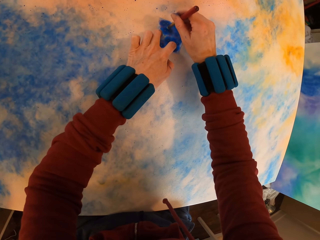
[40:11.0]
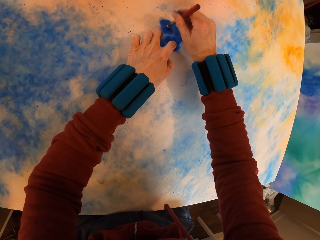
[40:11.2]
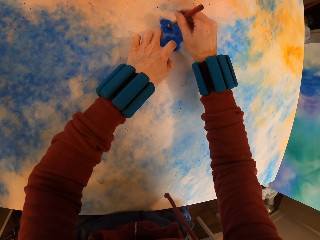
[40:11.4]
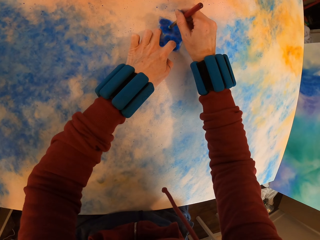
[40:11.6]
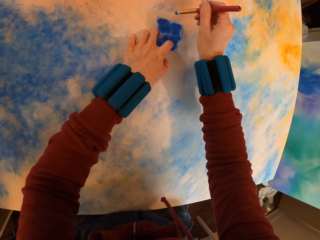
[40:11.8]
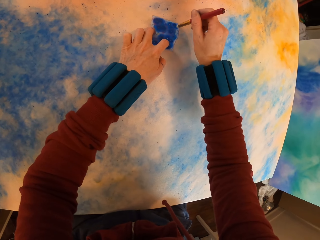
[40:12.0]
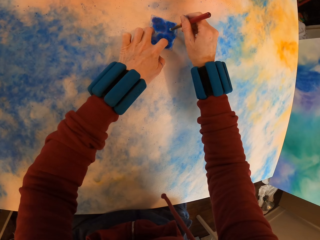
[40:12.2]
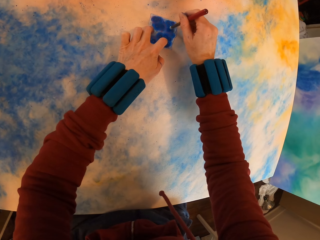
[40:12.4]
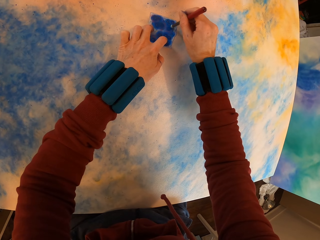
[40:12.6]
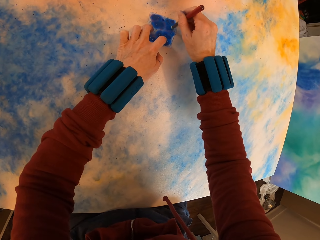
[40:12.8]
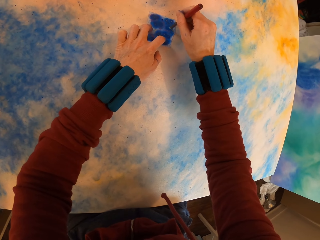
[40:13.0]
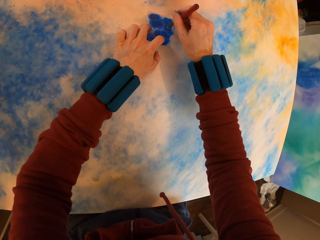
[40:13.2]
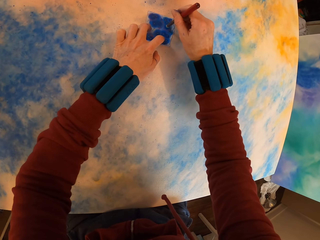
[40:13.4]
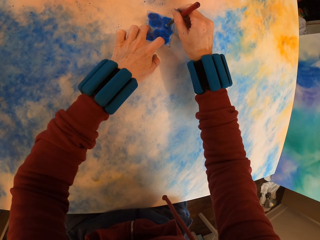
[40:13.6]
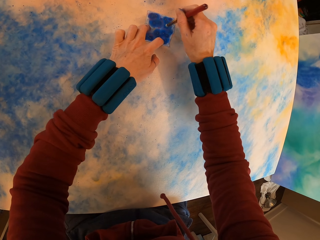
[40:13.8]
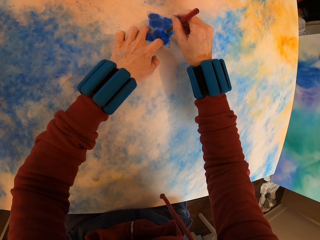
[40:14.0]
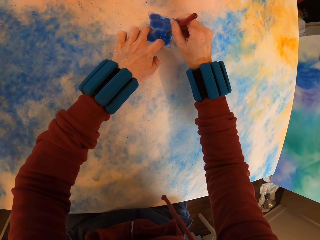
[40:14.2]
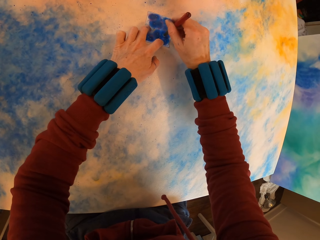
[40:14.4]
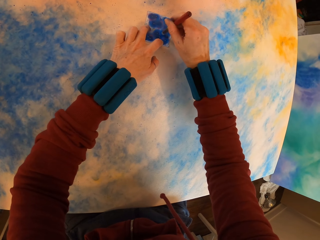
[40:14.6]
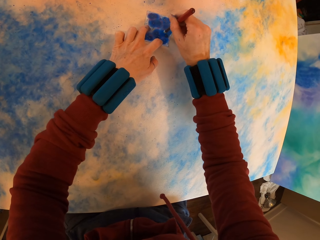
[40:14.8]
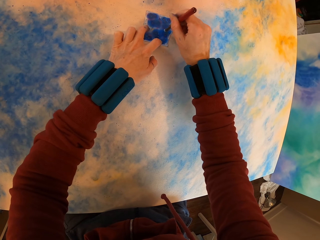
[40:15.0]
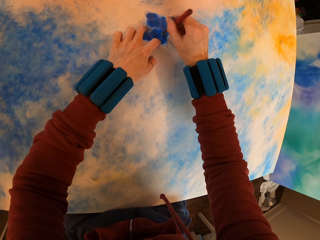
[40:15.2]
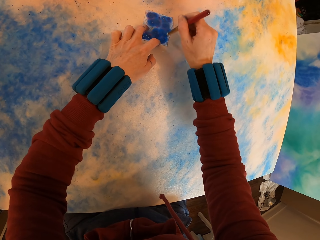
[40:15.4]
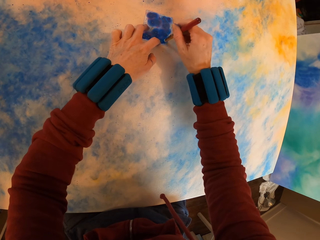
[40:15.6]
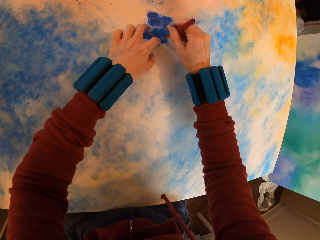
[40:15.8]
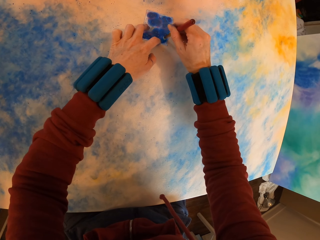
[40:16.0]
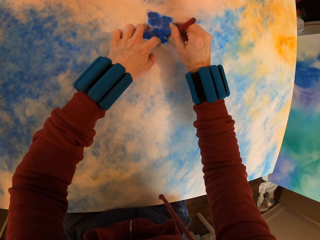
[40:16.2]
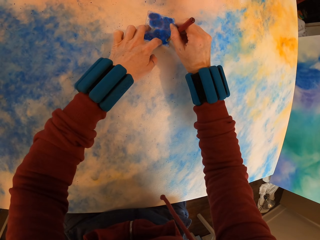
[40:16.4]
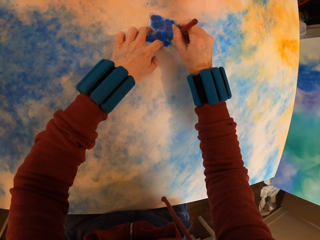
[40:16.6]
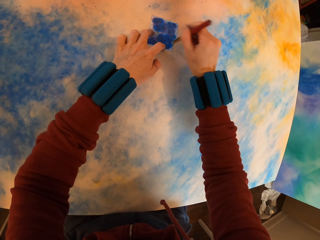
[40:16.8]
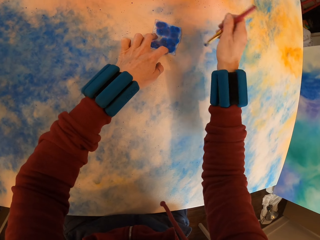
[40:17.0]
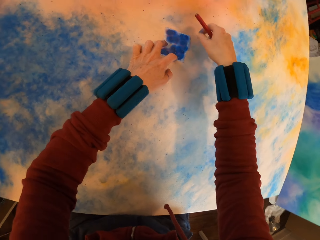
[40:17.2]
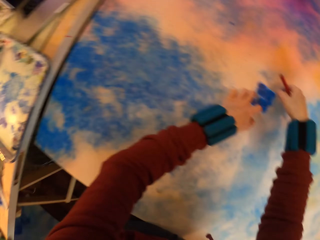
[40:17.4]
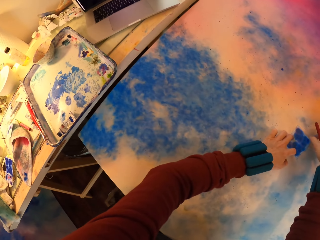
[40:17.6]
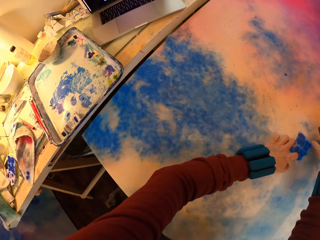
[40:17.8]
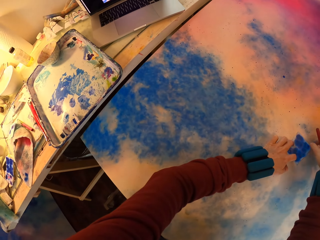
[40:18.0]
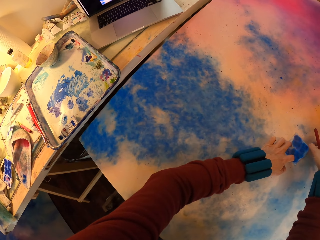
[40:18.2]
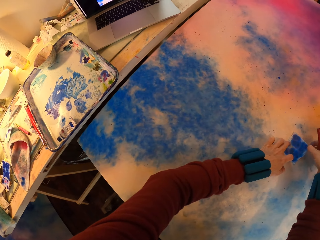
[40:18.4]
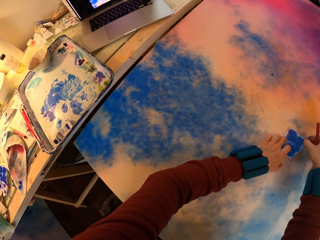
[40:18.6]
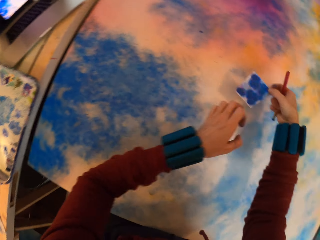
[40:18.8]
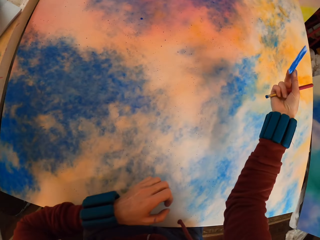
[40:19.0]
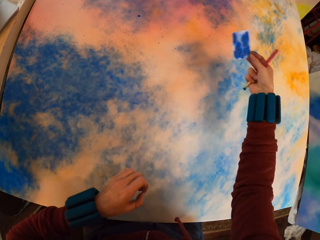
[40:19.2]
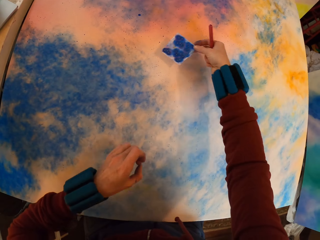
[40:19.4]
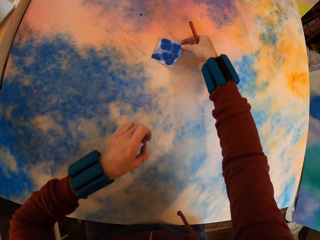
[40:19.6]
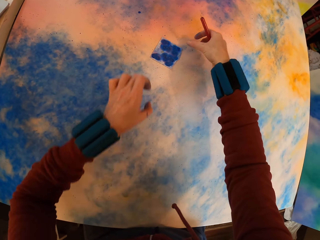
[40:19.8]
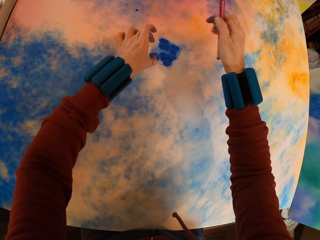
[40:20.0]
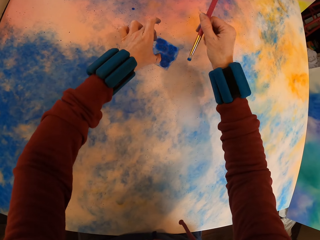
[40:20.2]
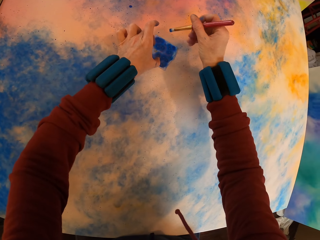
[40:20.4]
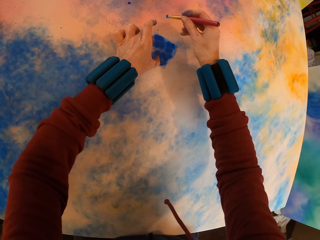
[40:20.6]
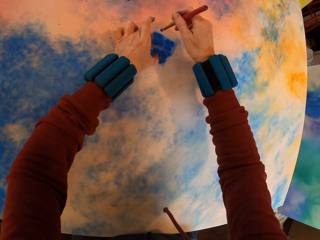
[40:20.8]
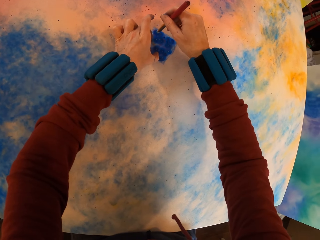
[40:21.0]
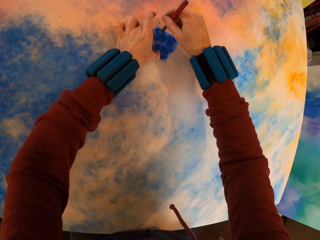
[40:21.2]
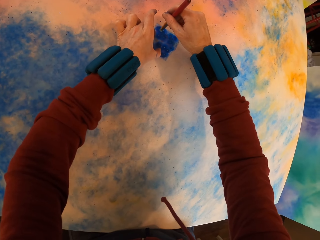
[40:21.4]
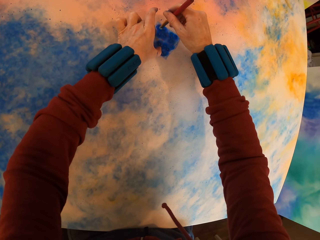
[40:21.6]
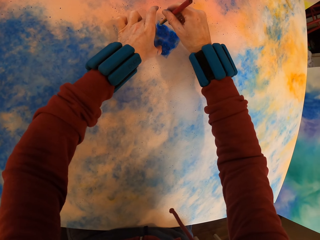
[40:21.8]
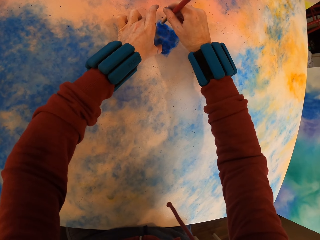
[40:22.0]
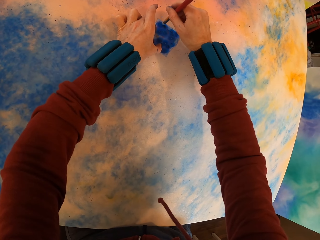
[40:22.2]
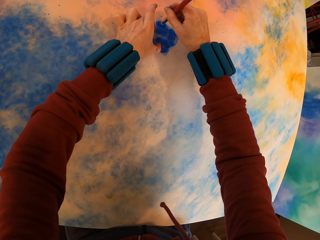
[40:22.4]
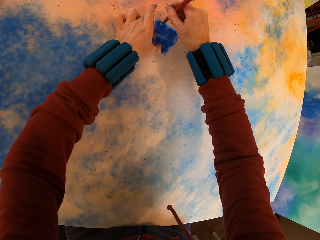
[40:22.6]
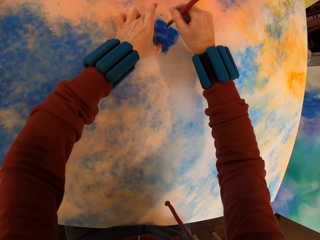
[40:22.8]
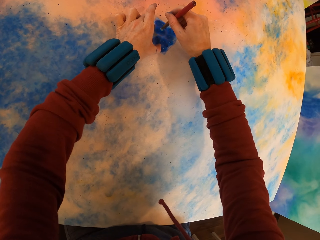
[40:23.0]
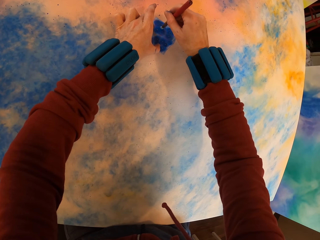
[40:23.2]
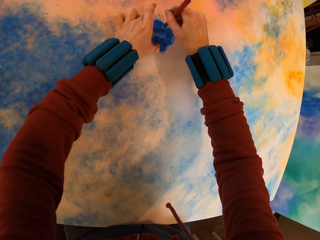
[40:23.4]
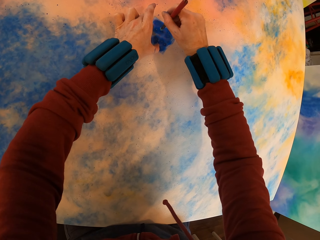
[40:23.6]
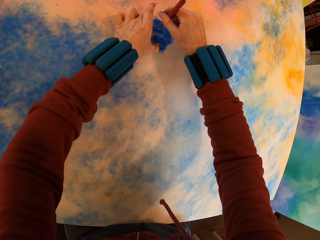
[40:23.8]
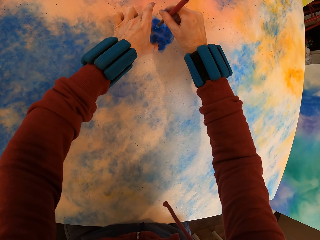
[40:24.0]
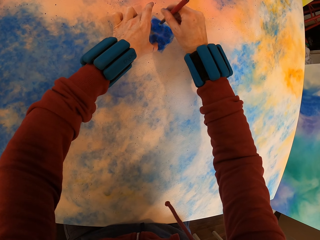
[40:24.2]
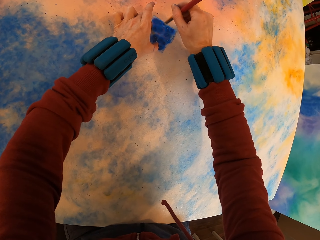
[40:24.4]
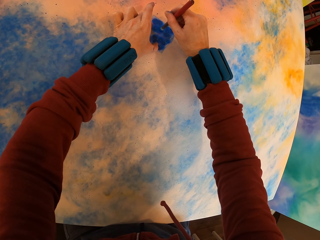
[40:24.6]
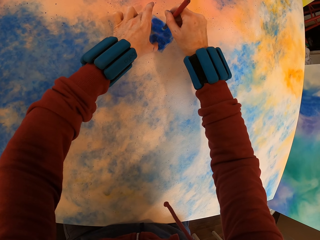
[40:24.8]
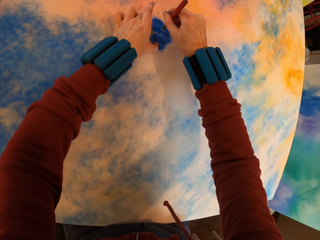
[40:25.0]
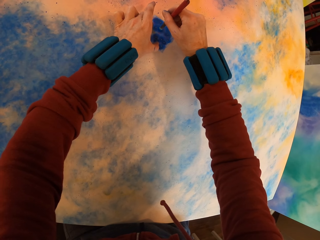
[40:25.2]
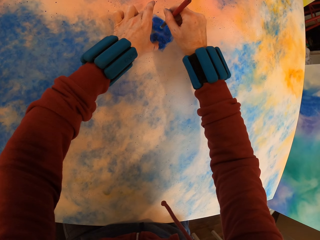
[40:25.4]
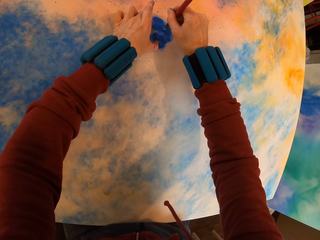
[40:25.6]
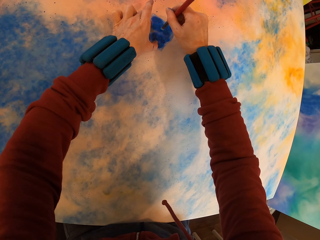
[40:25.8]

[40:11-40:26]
The camera wearer lifts the canvas. They place the paper on the canvas. They paint the canvas.

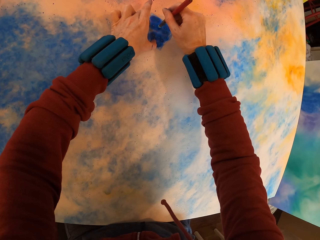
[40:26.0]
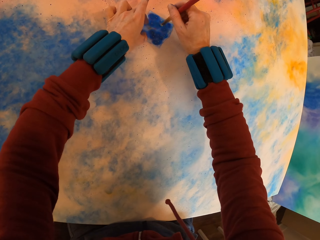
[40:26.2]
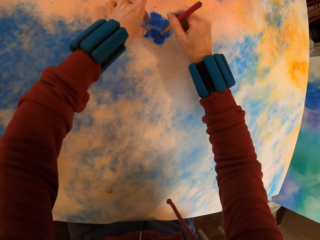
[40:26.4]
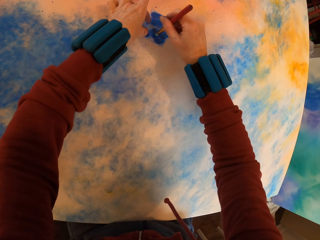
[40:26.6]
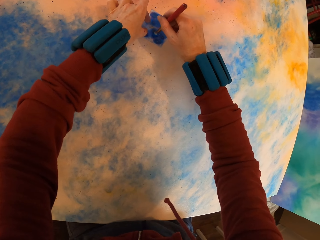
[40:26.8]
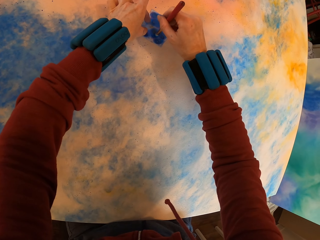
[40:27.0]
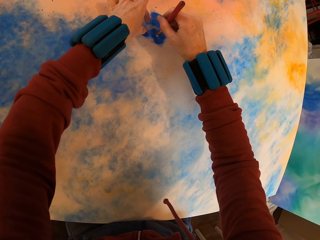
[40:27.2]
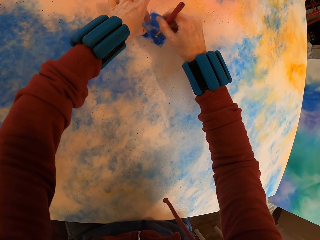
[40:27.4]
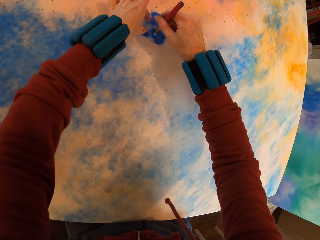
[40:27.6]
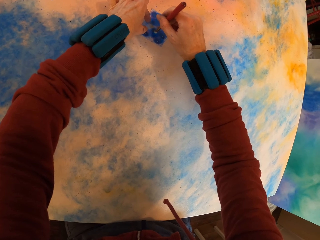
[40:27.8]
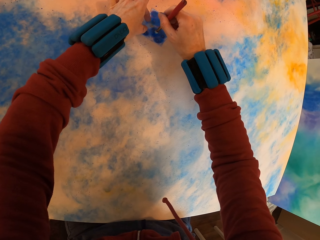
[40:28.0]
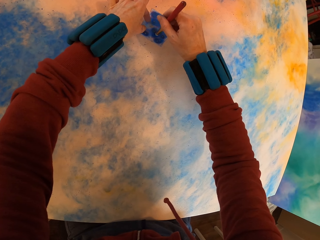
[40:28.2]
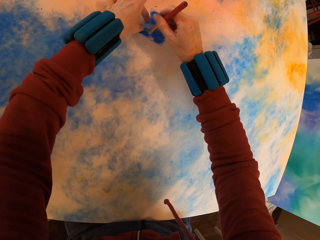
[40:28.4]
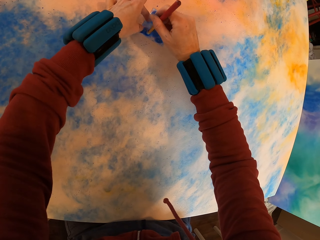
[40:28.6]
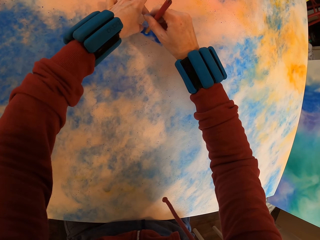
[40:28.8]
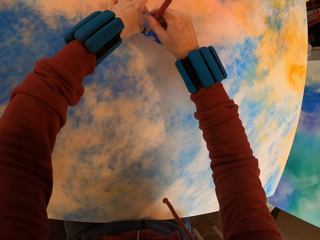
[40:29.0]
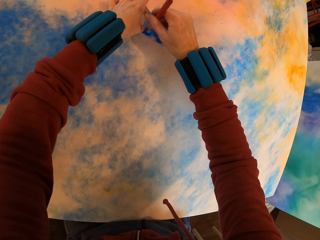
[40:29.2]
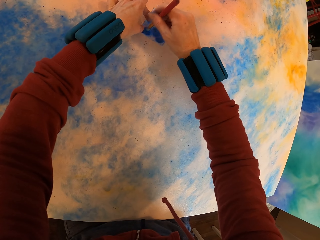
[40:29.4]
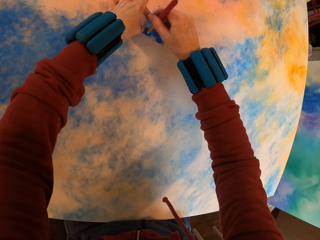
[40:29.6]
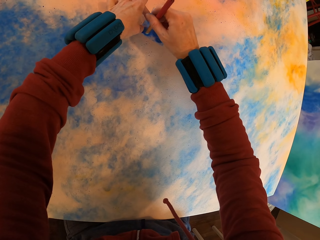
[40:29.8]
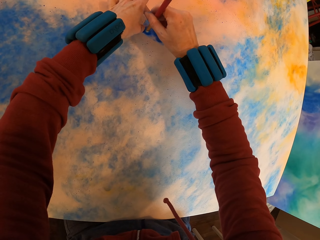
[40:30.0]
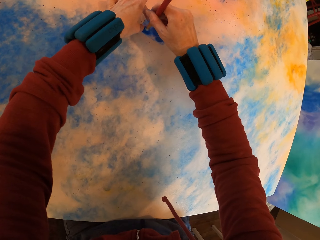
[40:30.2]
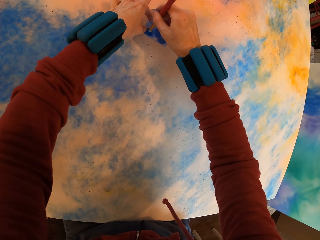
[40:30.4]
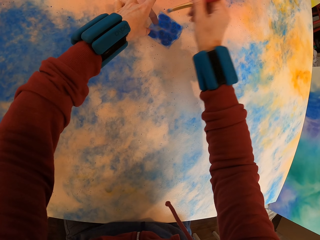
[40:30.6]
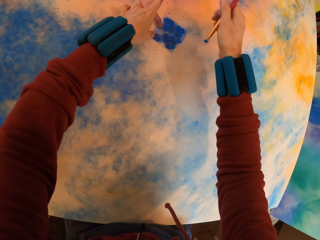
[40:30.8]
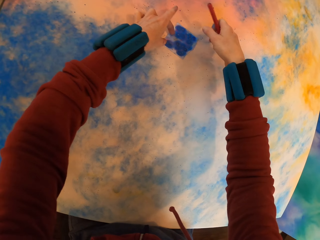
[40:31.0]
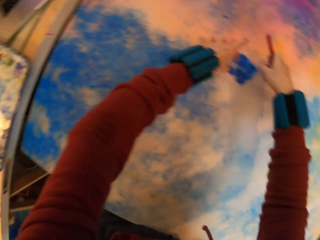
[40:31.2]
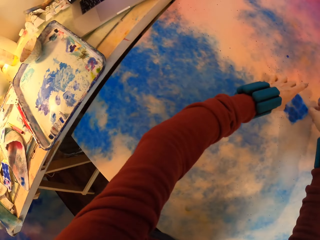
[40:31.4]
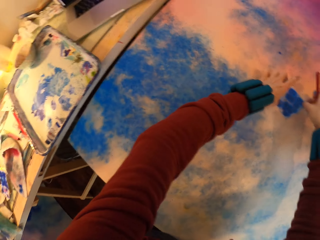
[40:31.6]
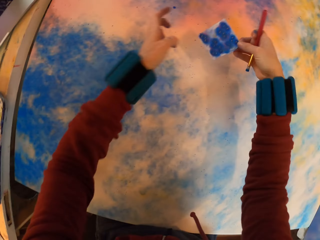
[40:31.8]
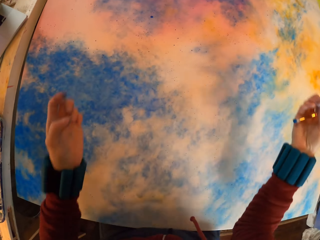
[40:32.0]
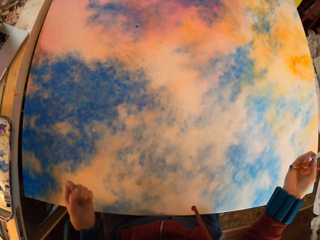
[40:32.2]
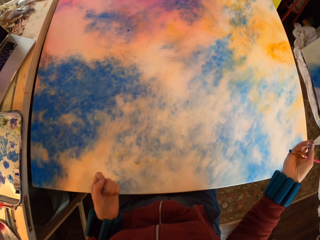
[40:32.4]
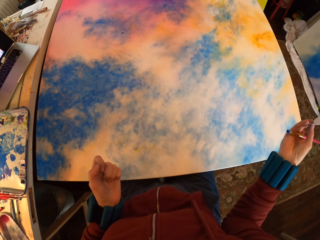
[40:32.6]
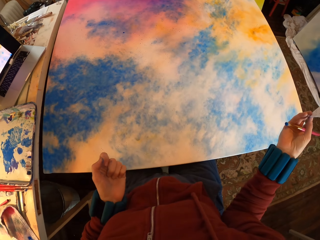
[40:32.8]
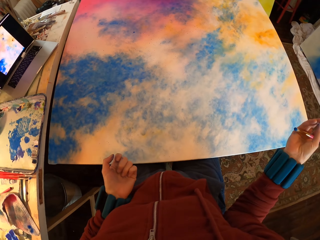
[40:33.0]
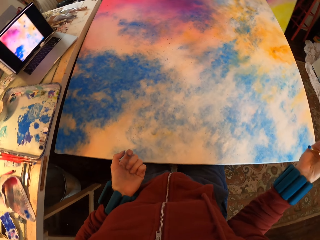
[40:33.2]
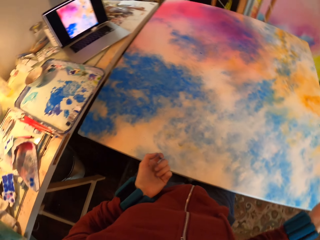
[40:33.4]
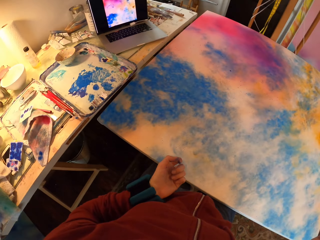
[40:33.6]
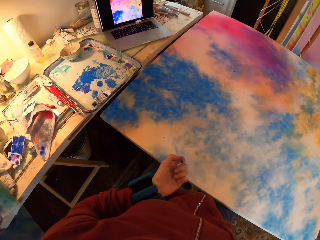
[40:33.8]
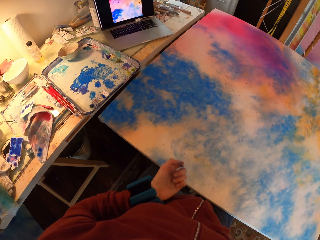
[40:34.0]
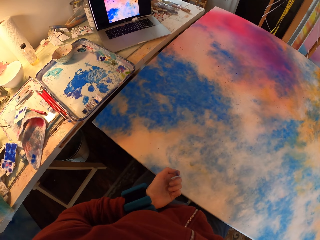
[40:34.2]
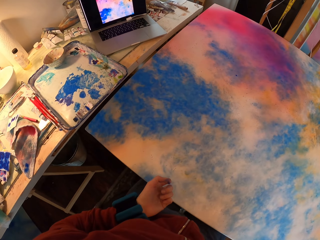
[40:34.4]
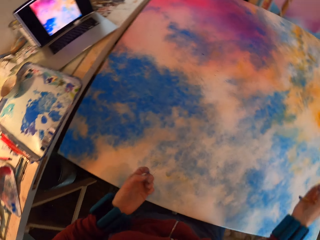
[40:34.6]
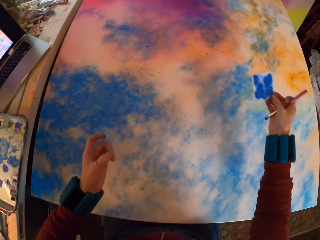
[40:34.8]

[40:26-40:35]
The camera wearer lifts the paper.
